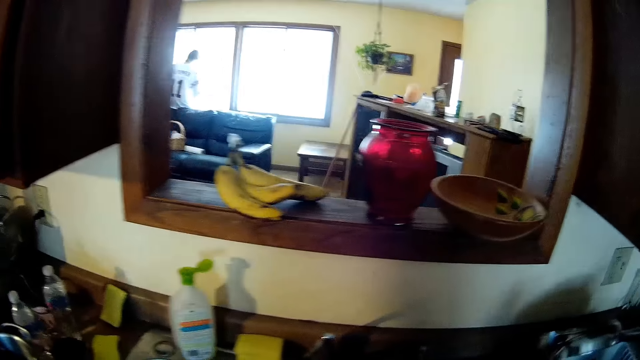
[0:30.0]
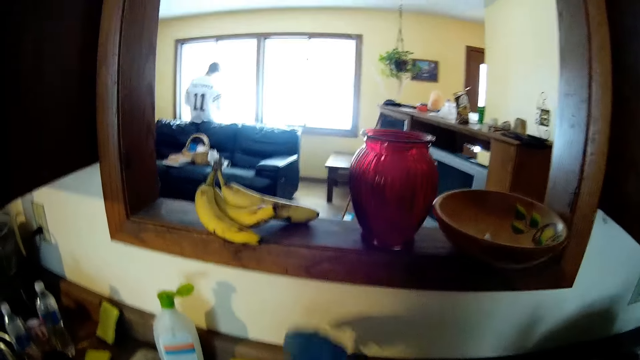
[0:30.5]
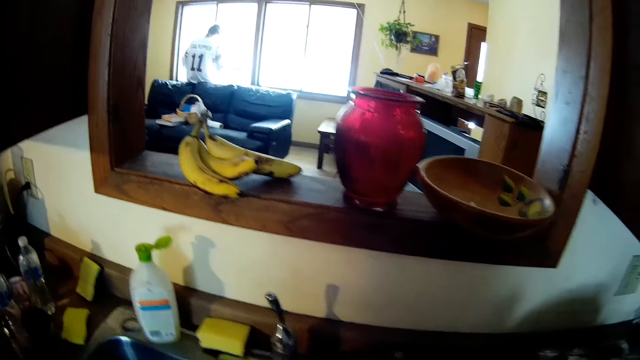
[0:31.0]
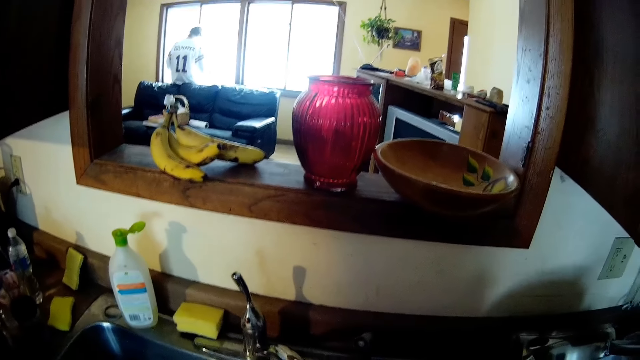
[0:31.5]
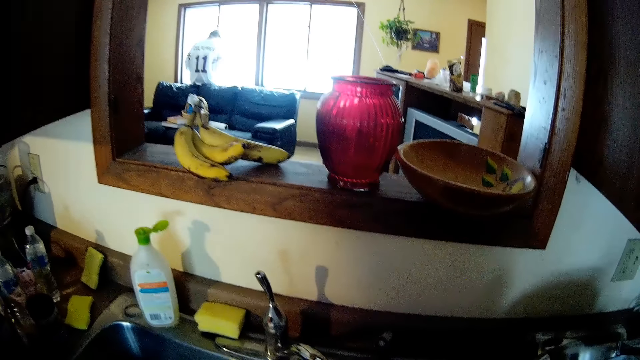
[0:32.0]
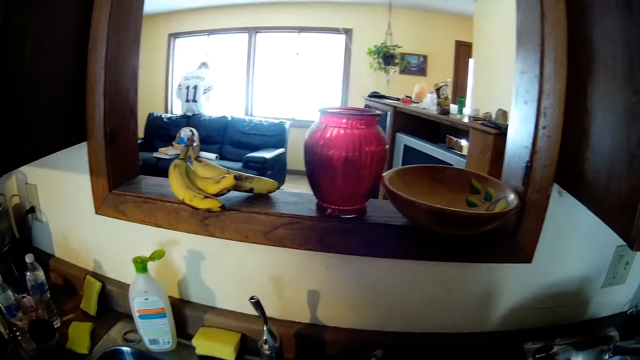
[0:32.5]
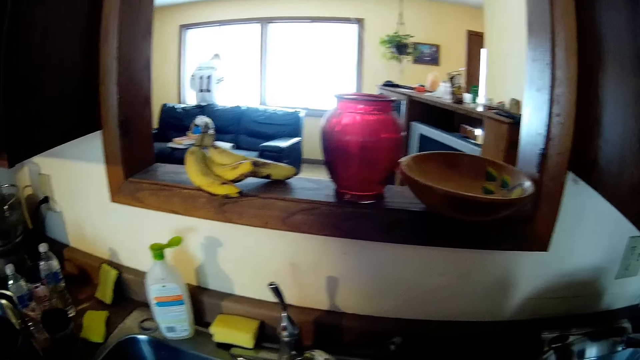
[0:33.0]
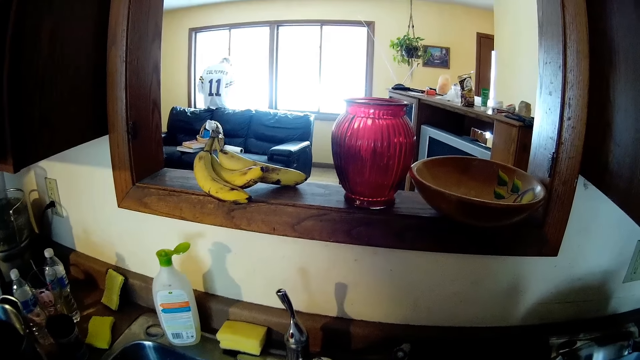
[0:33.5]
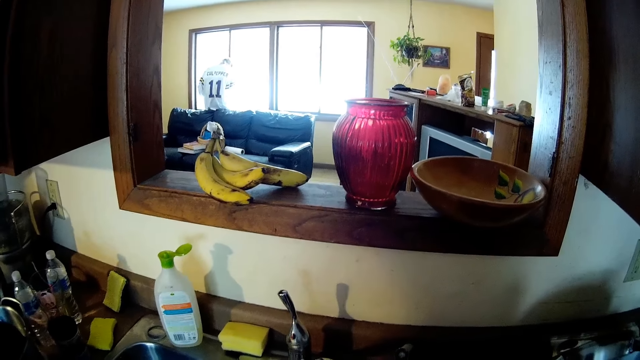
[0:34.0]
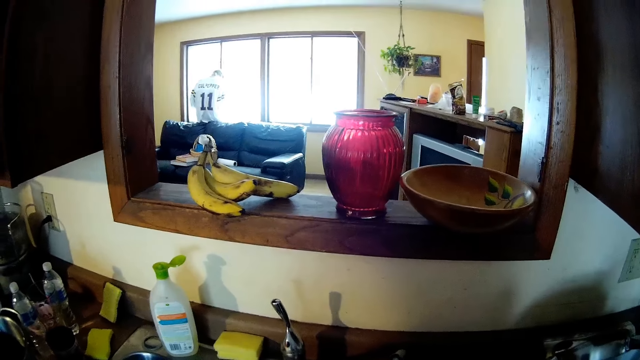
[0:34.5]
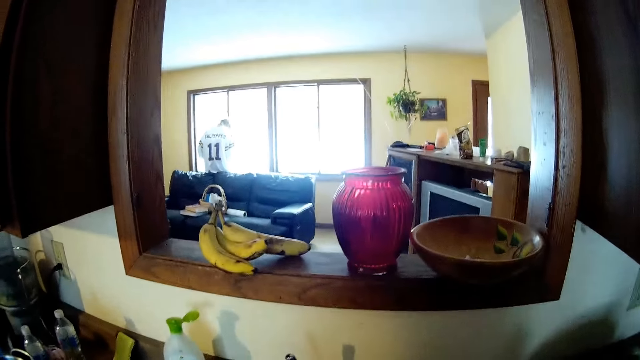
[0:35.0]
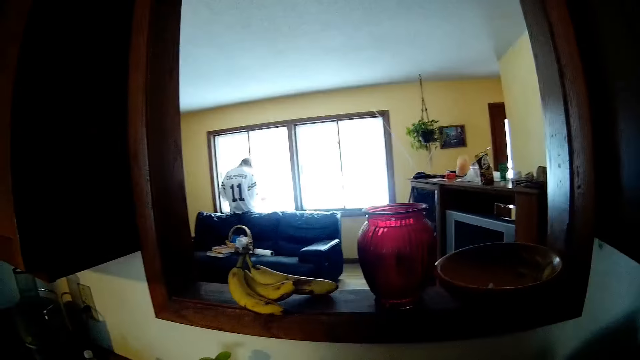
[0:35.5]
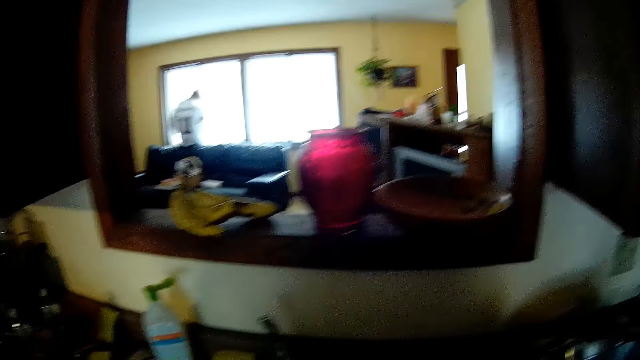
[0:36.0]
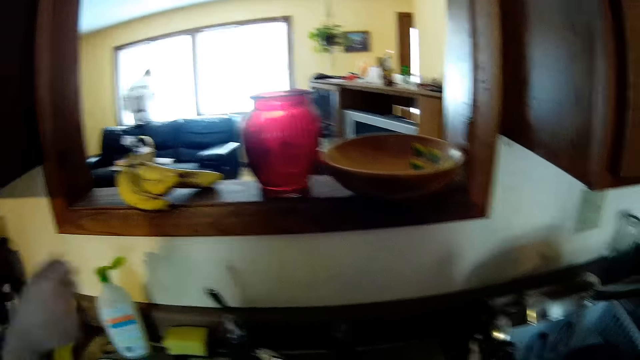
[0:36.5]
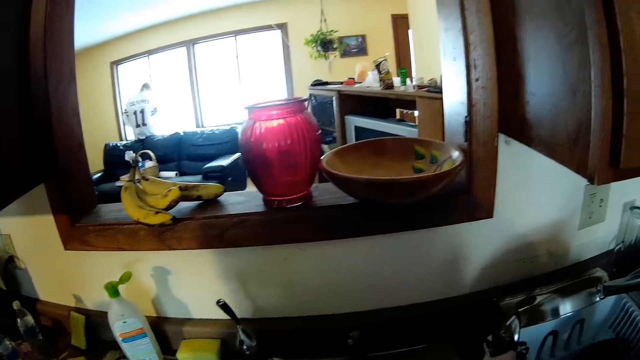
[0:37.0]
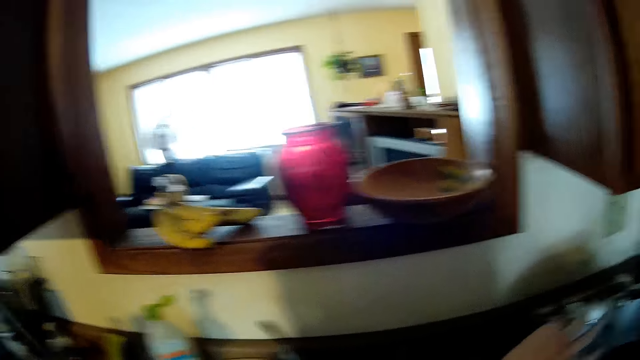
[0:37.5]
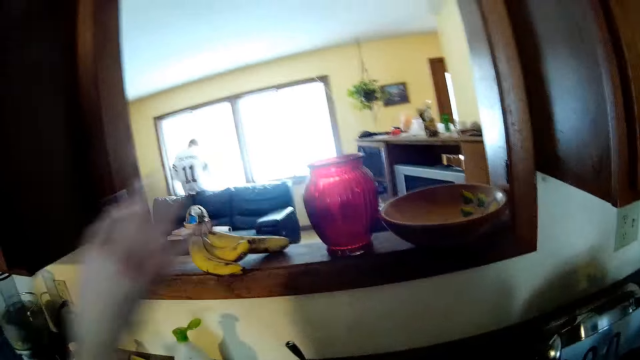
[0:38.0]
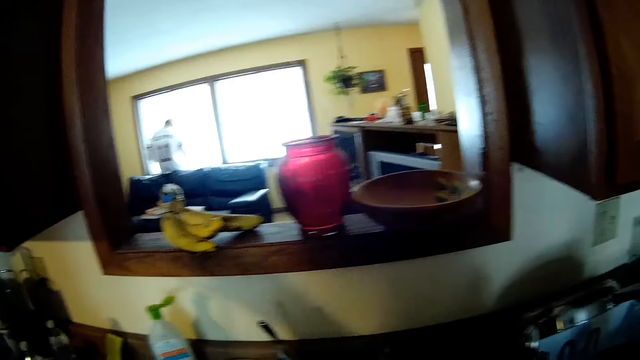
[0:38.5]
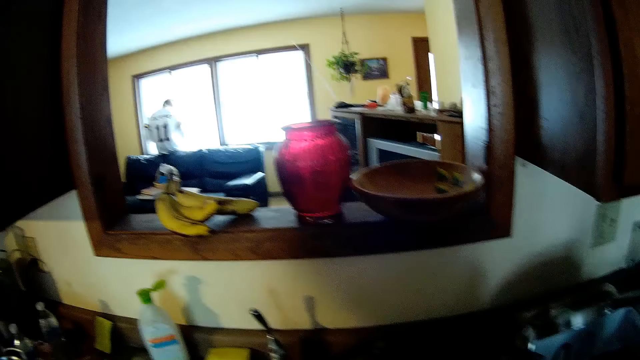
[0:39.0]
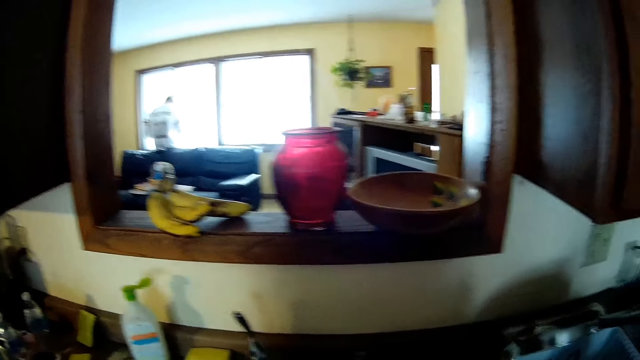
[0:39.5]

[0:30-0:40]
The camera wearer turns on a sink tap. They adjust a hand. They raise a hand.

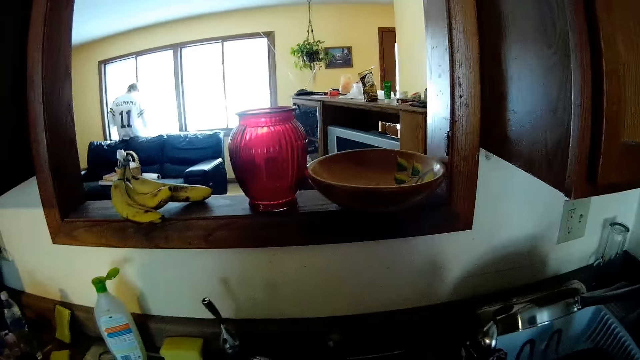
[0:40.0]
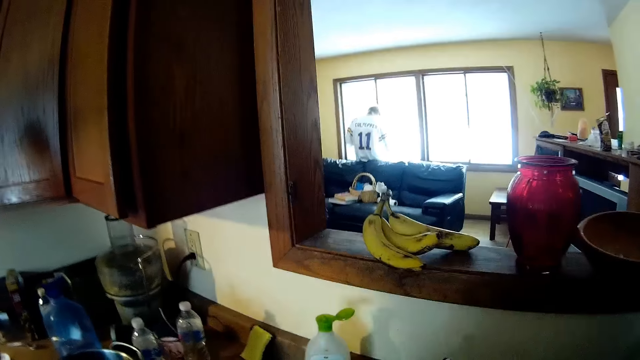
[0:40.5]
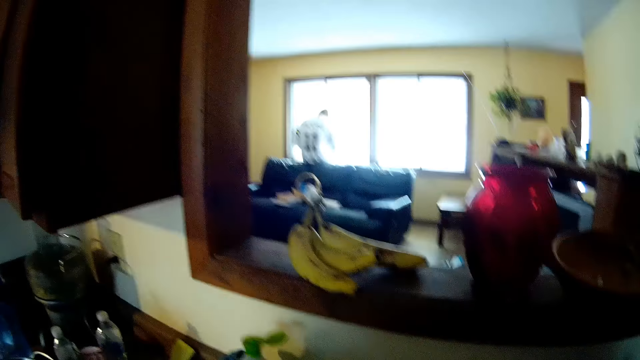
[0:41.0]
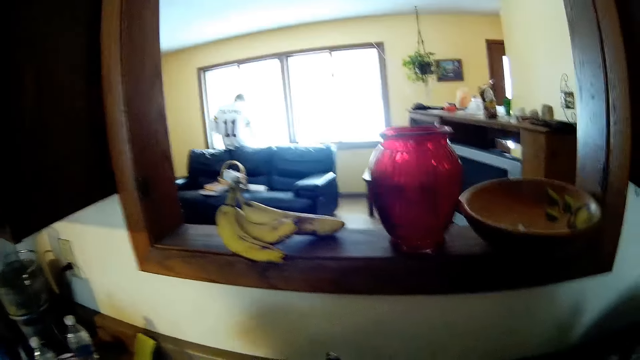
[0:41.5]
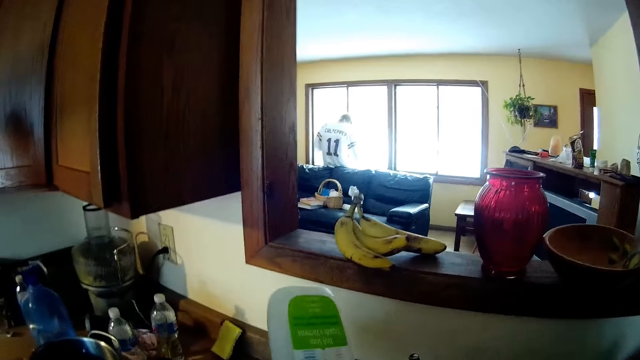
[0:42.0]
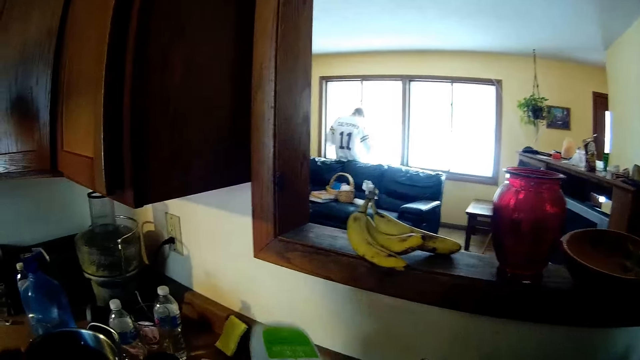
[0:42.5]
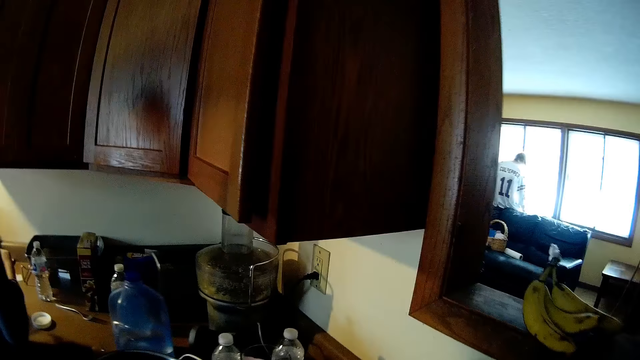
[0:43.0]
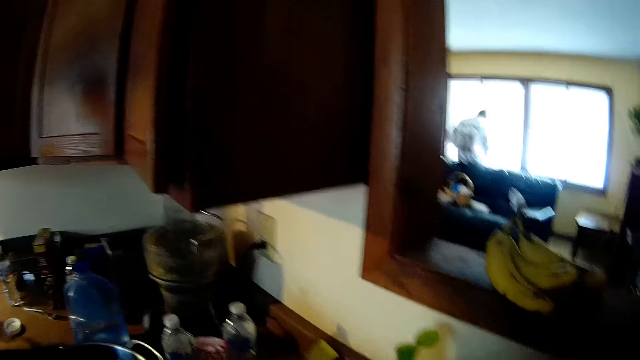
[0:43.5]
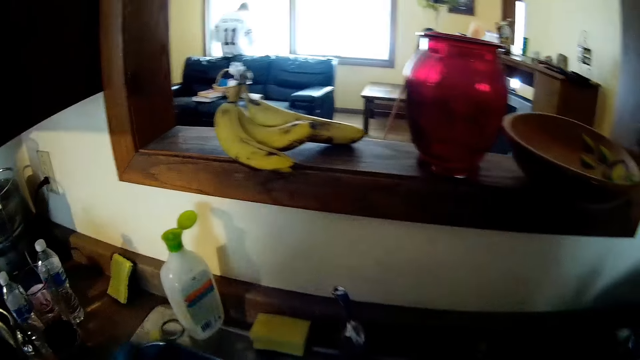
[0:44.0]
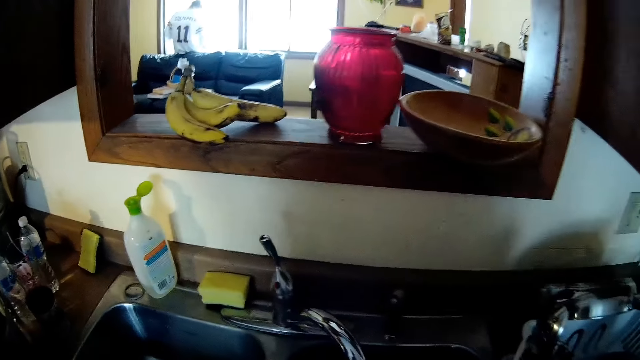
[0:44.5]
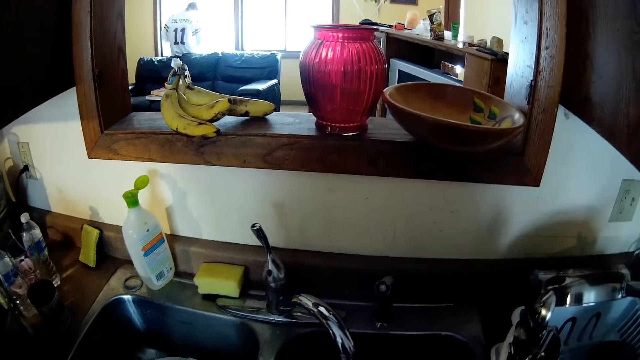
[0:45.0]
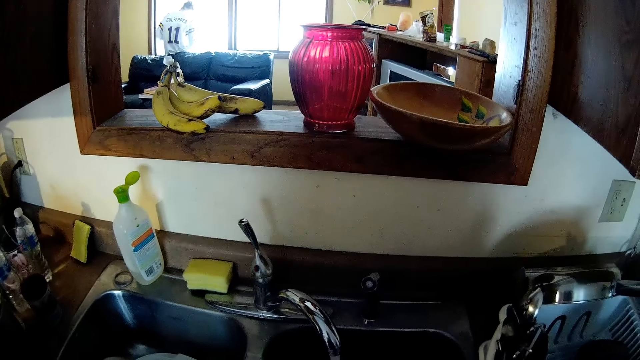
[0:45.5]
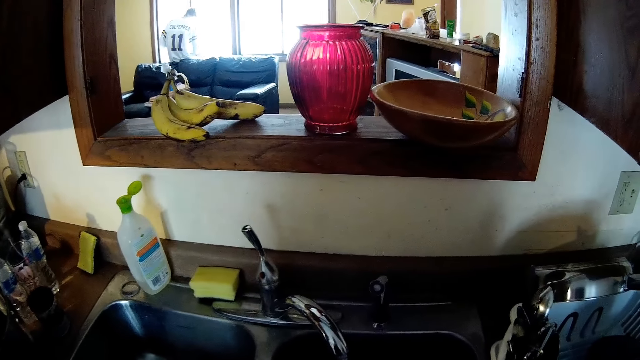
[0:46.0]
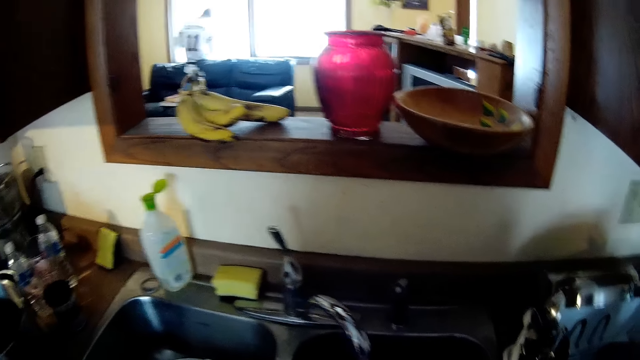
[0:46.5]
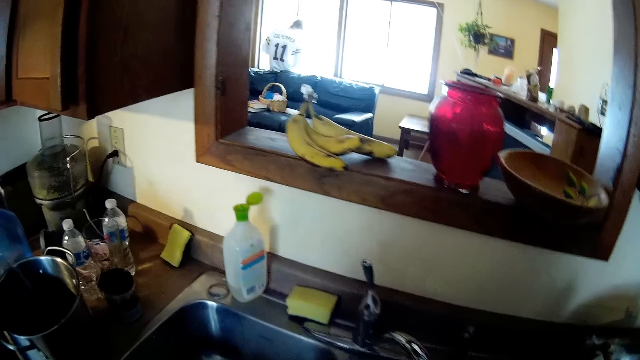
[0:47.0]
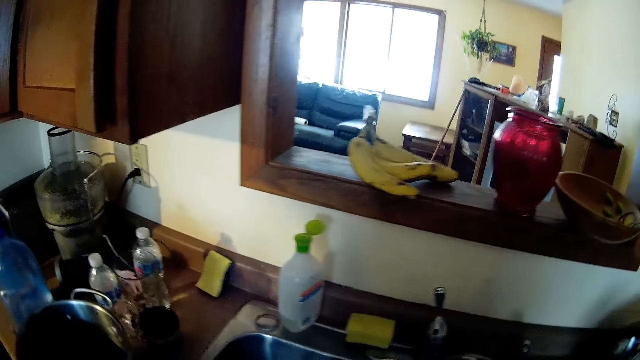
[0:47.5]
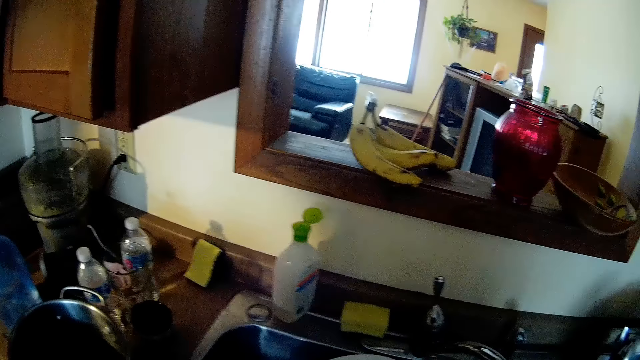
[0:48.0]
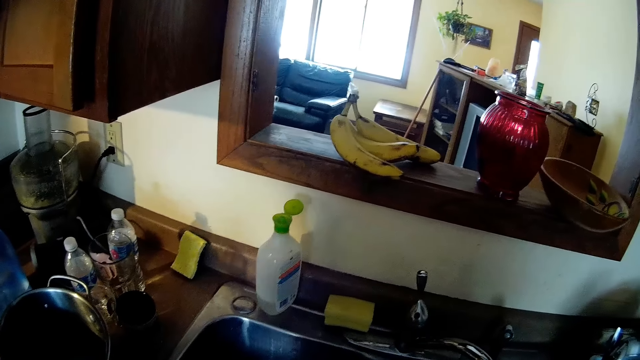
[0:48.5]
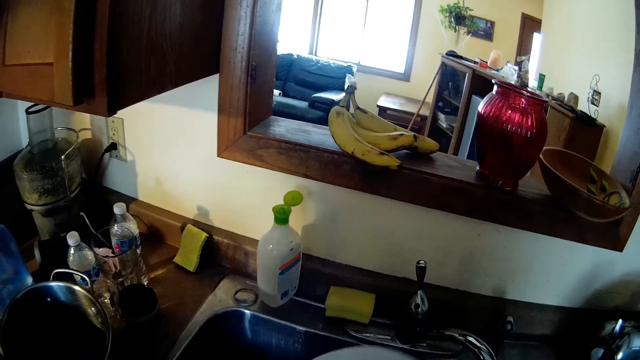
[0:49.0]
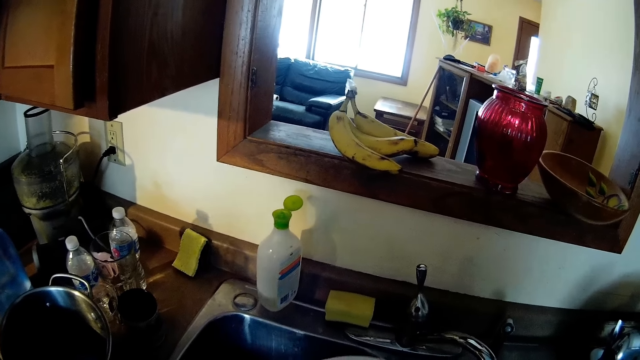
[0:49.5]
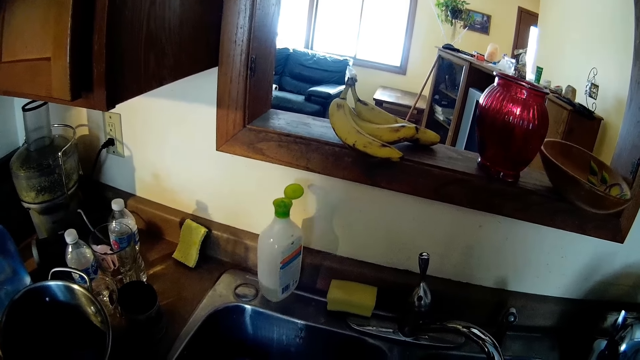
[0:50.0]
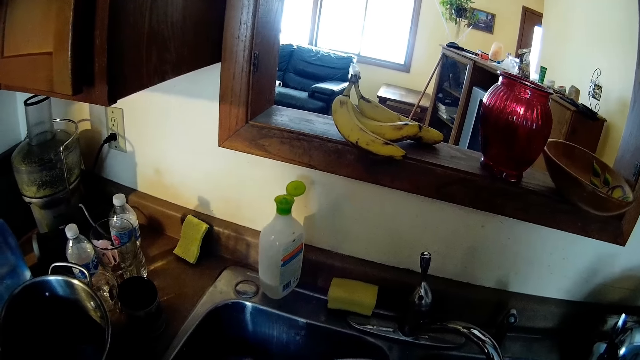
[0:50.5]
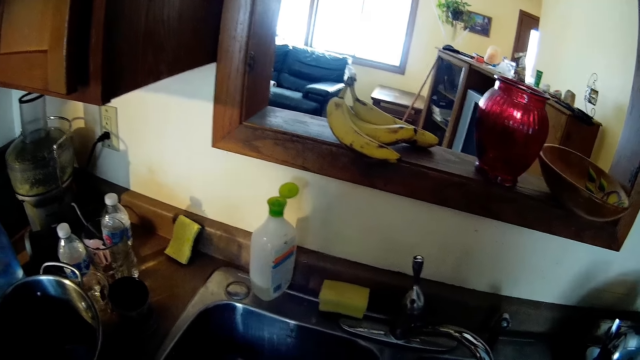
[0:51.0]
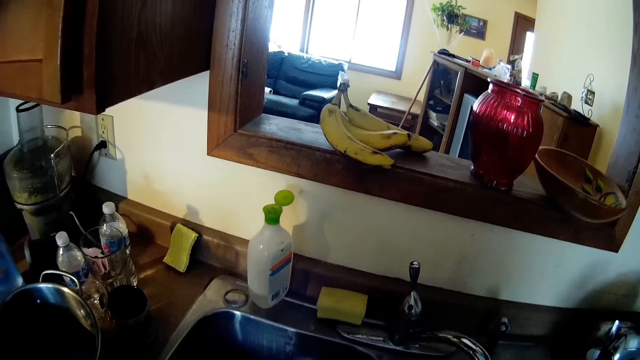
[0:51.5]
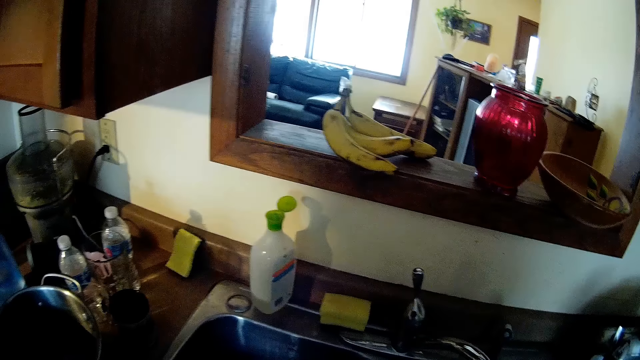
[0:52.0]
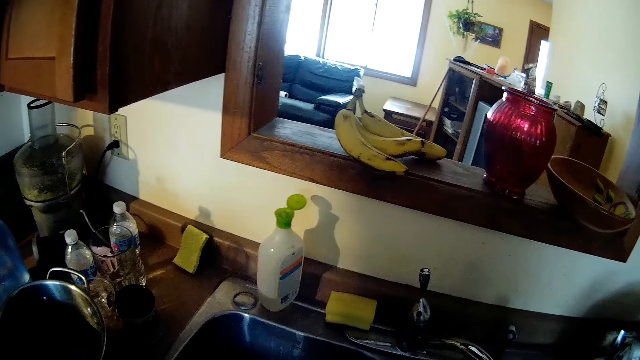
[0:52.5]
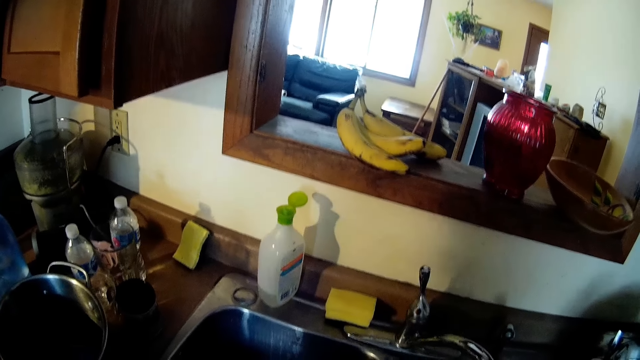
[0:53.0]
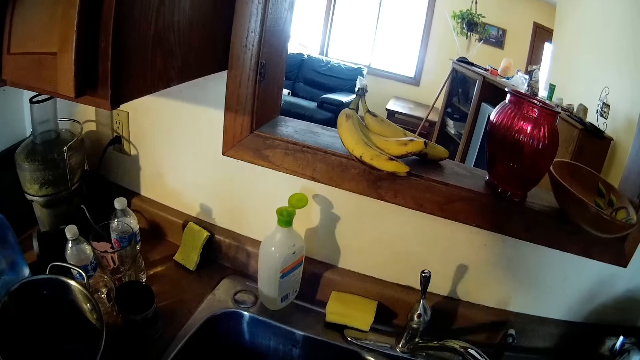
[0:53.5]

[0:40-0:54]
The camera wearer picks up utensil soap. They pour the soap. They put the soap on the sink counter. They wash utensils.
